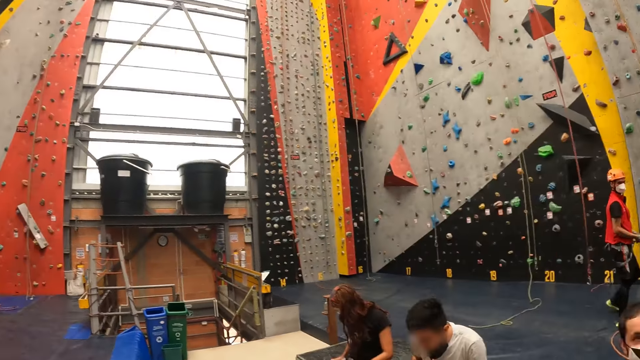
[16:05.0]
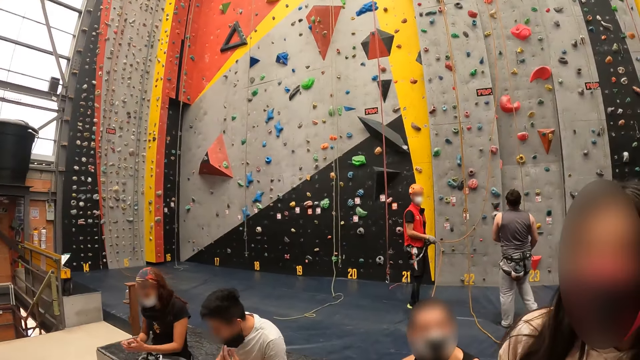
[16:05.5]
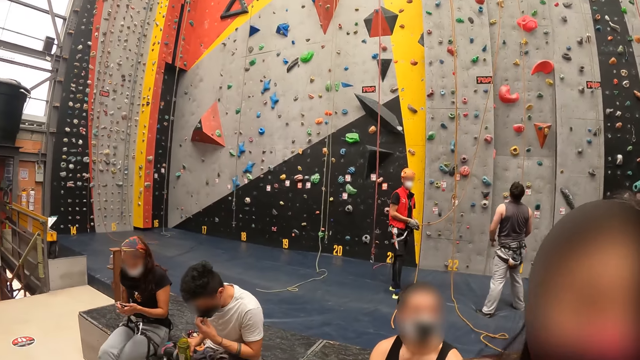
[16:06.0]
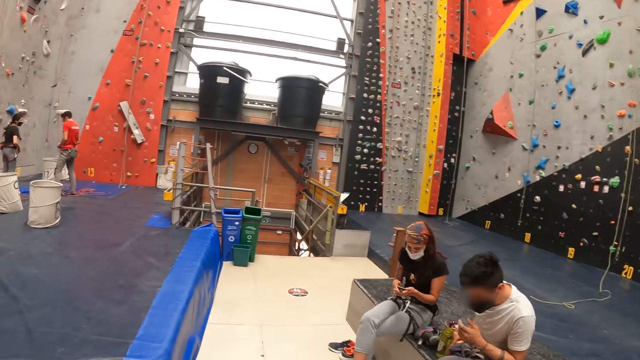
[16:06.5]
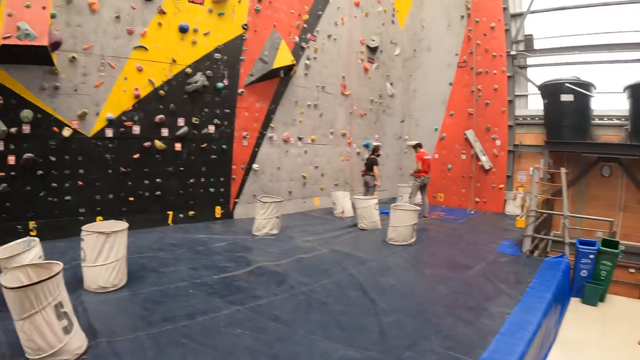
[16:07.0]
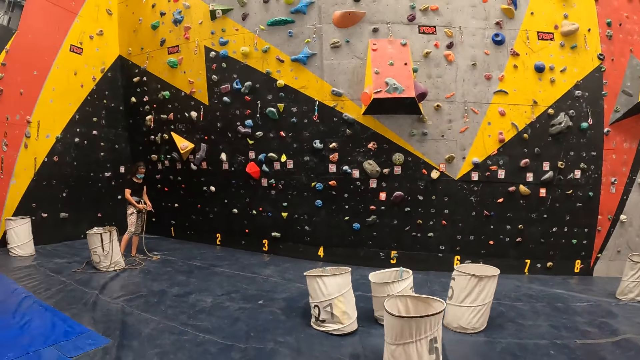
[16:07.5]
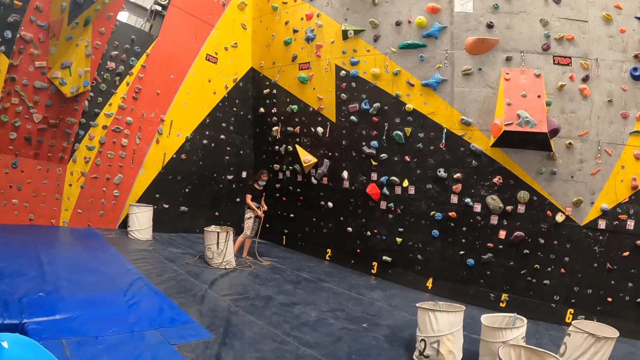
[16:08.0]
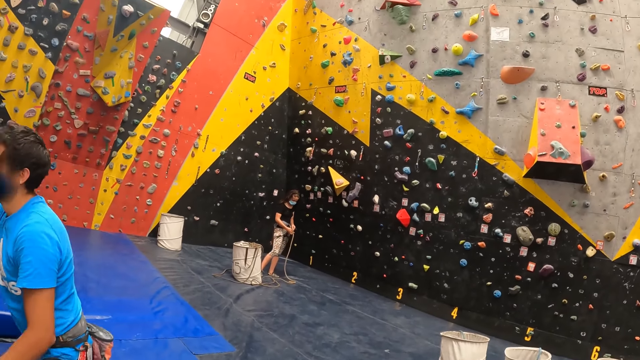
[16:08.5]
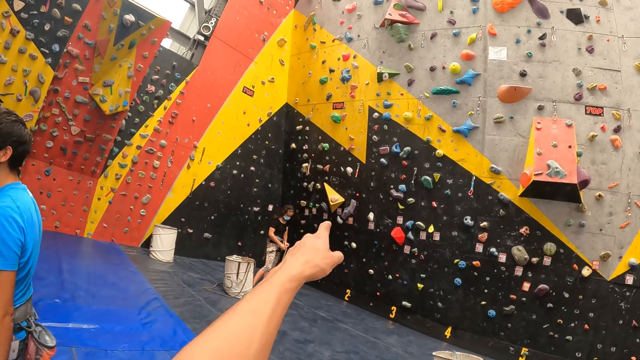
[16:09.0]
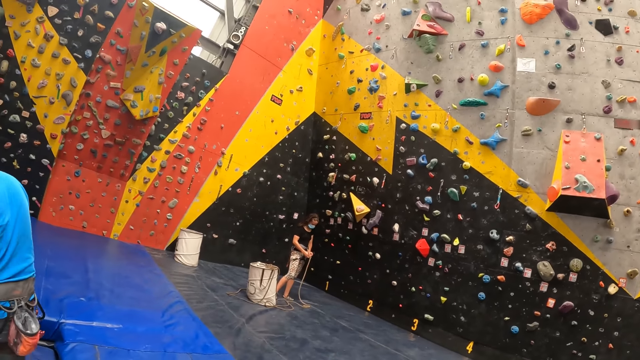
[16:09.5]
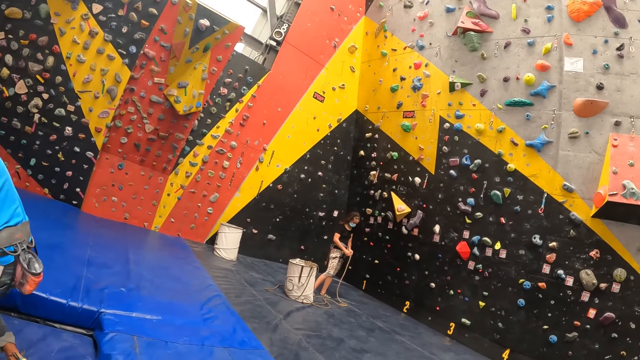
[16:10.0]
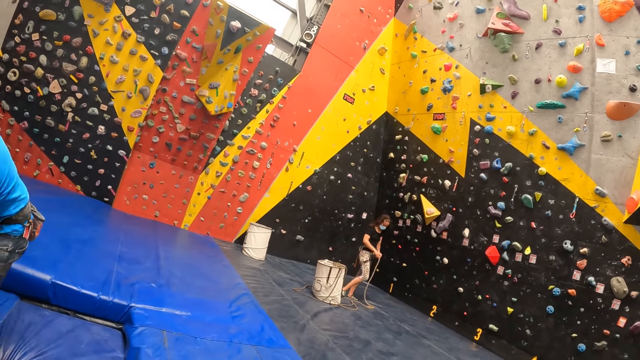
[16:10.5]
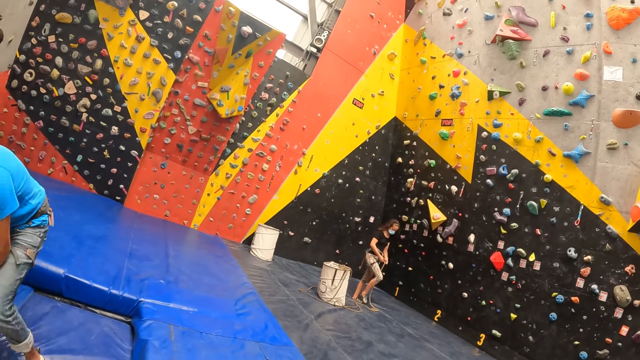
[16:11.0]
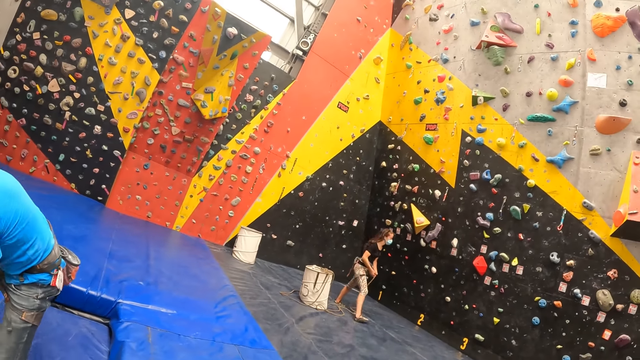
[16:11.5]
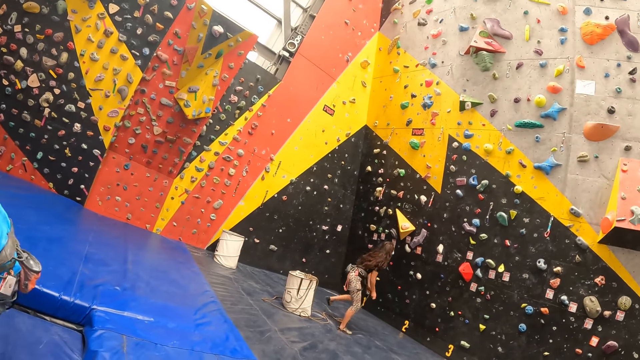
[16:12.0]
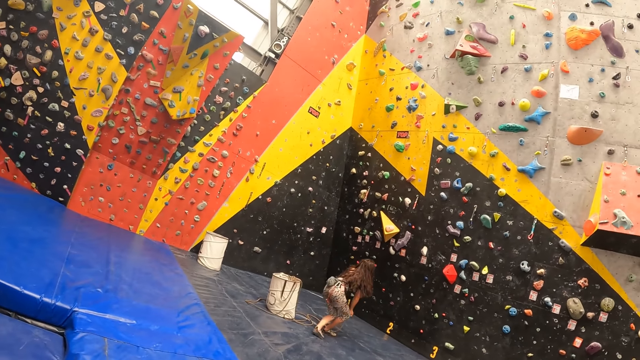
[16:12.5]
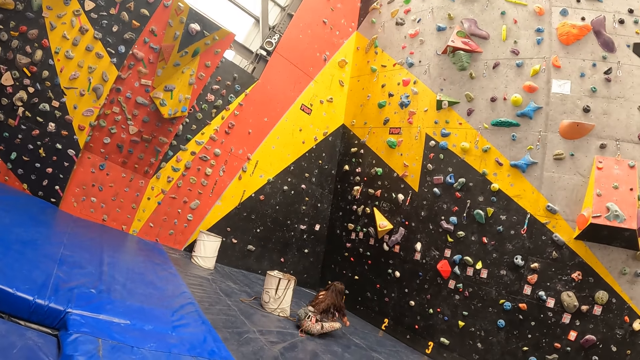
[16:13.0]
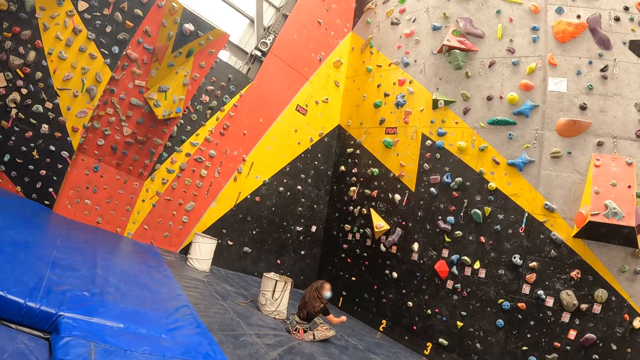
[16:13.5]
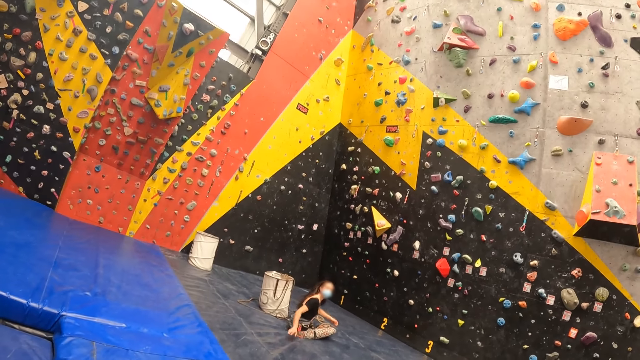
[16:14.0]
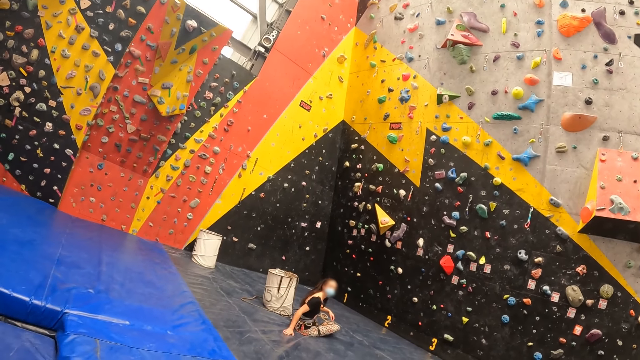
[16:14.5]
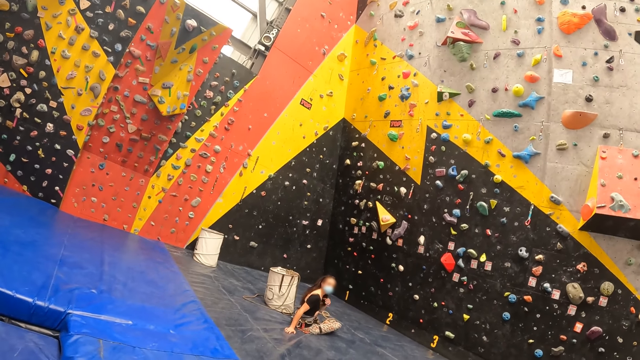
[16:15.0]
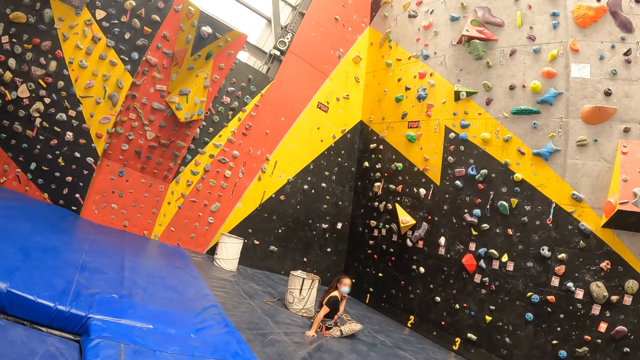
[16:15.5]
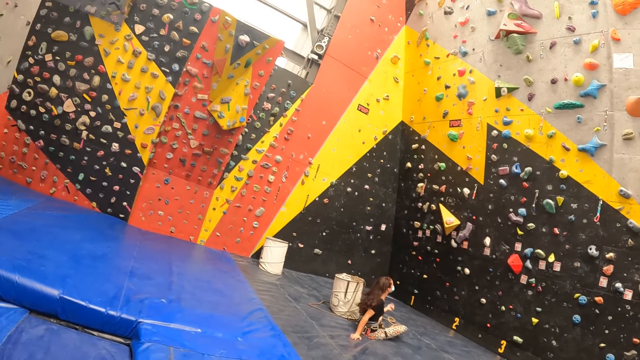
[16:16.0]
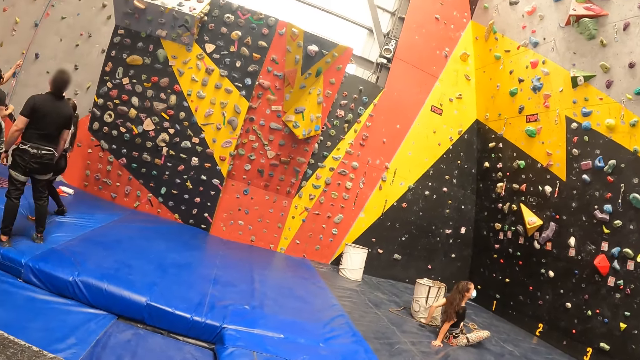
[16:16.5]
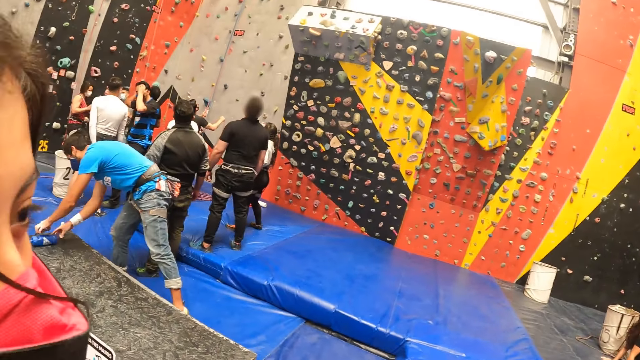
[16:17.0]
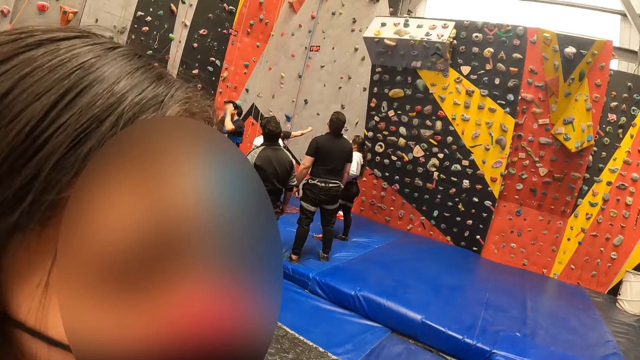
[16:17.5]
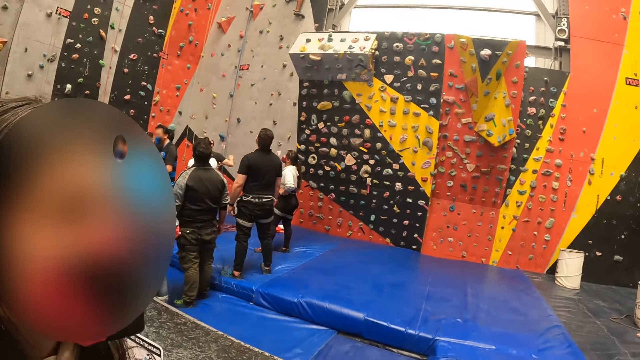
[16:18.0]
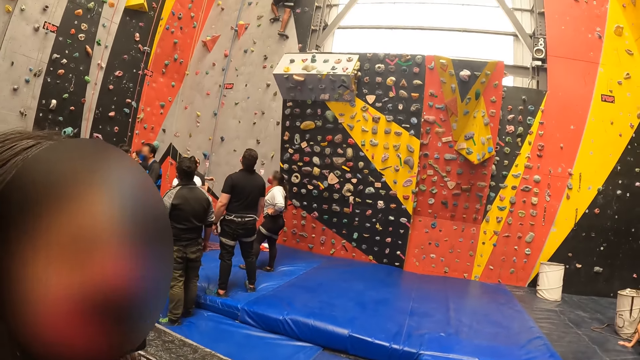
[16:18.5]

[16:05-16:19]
The camera wearer converses with a person. They converse with another person.

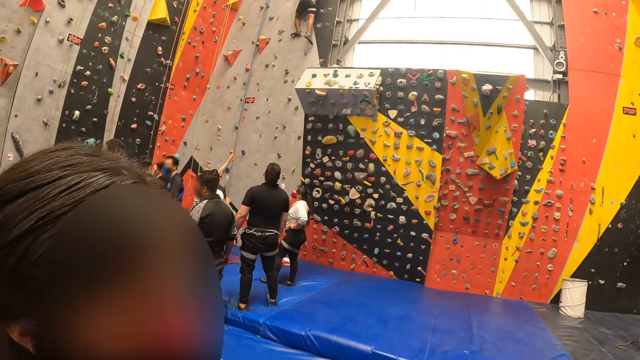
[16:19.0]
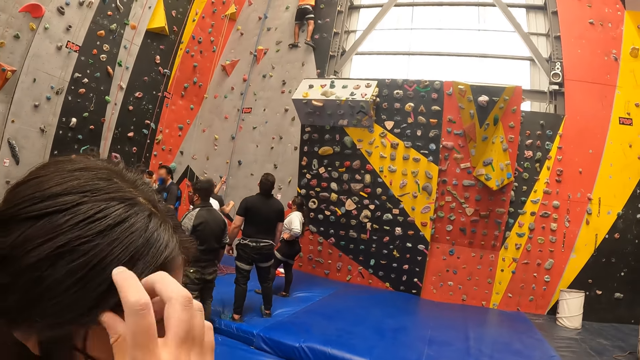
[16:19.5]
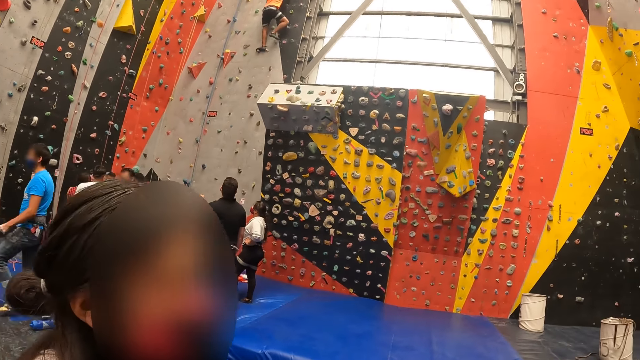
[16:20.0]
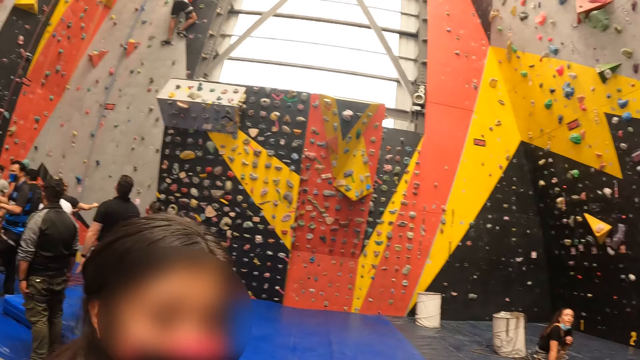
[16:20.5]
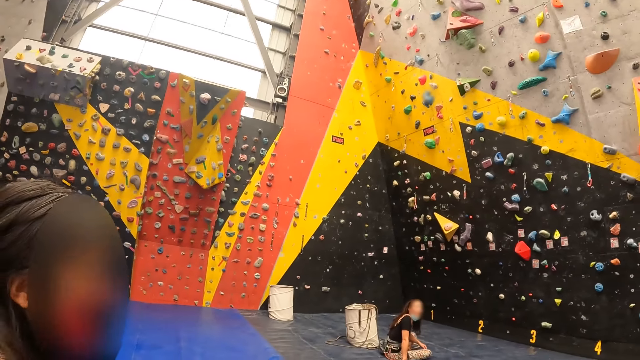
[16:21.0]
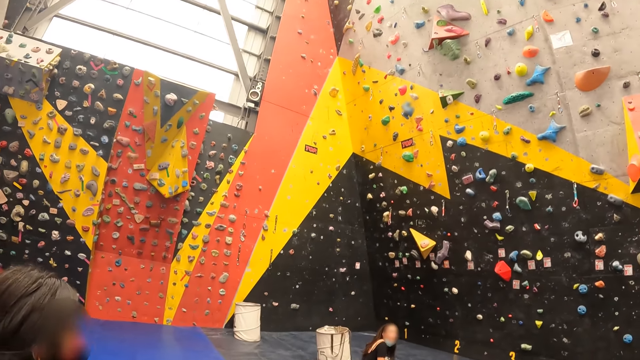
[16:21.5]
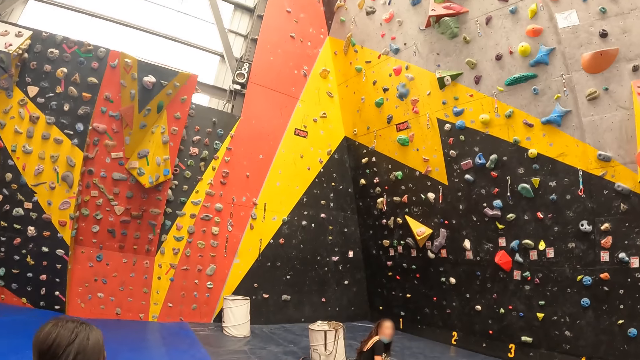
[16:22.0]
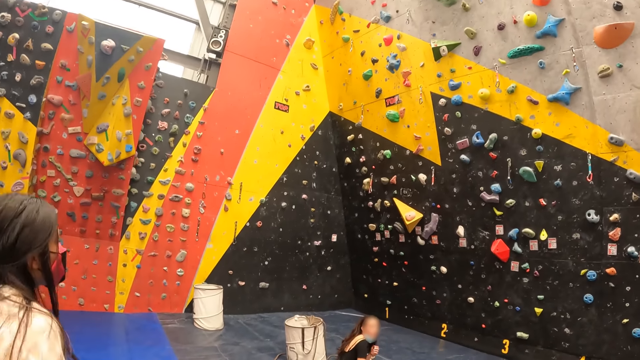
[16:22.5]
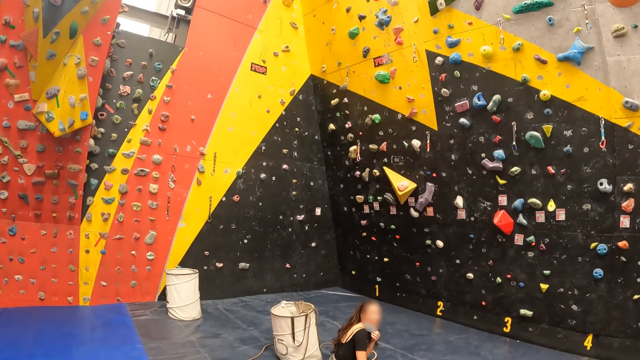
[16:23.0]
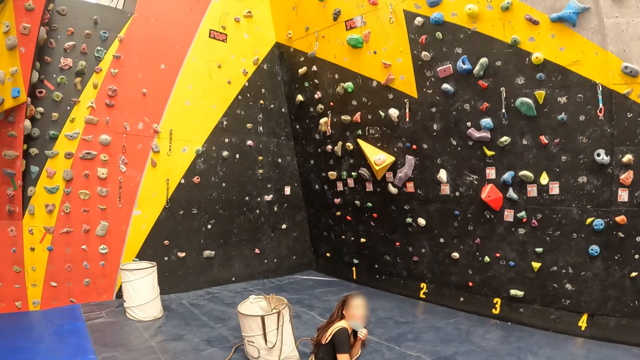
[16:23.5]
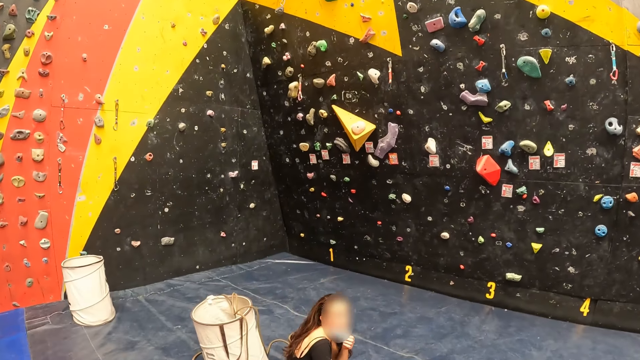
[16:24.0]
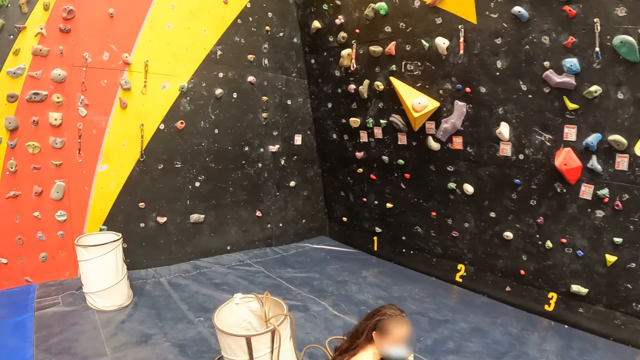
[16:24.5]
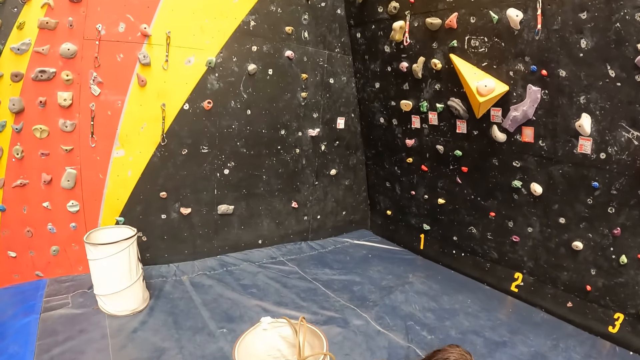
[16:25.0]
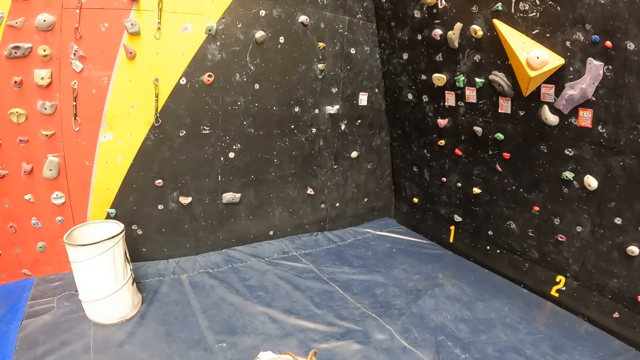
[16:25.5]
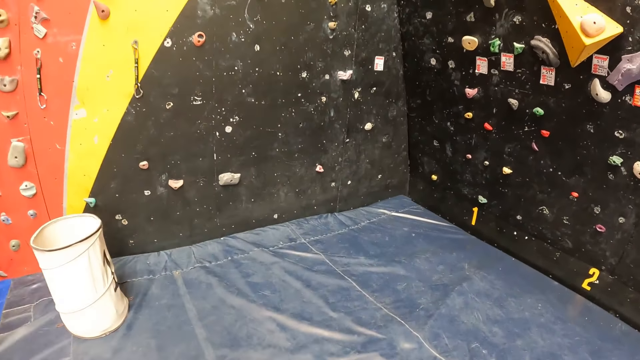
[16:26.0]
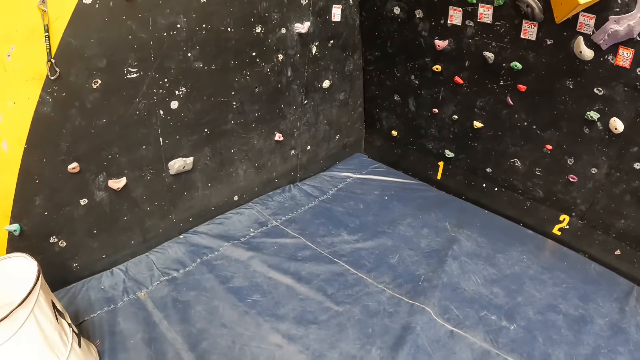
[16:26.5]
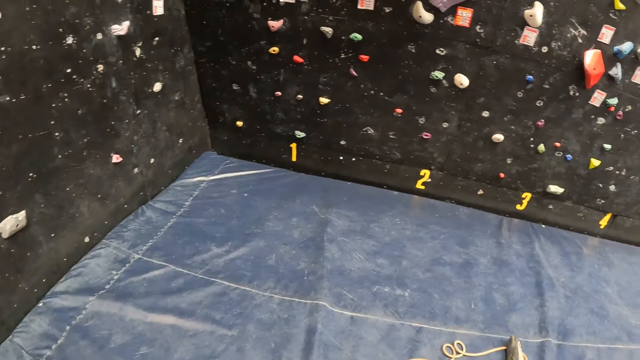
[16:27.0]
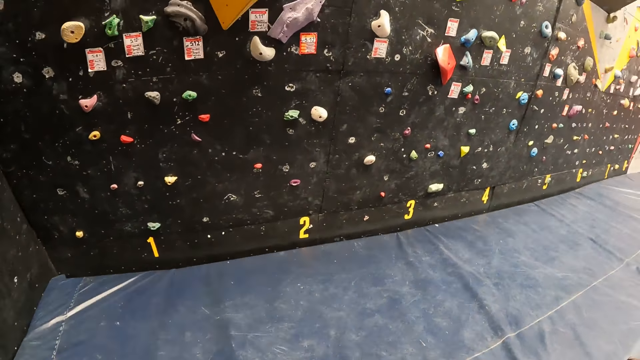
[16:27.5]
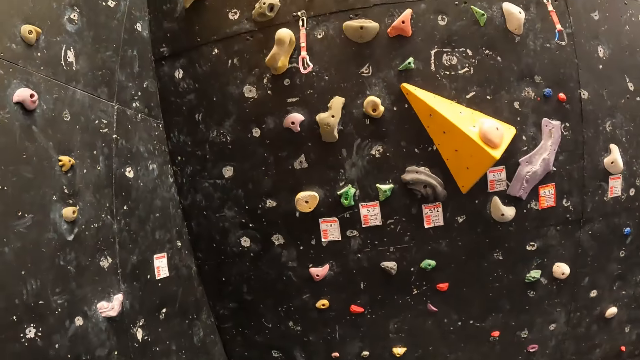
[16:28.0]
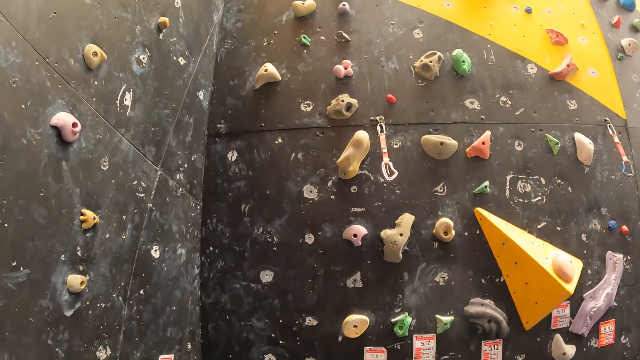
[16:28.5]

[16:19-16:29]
The camera wearer and a person walk around. The camera wearer looks around.
